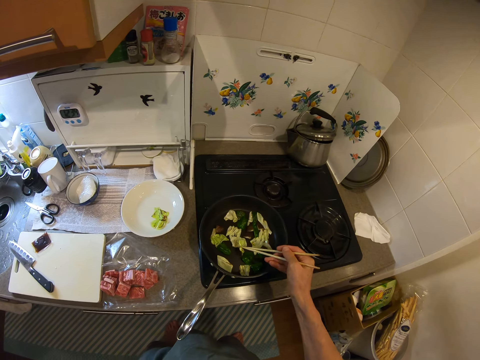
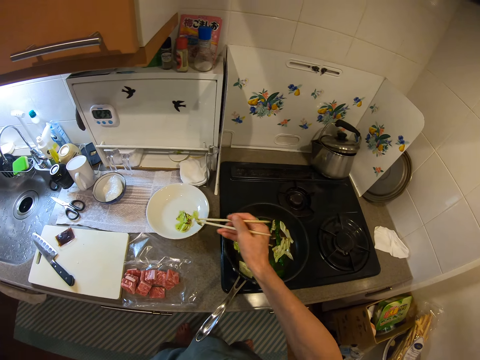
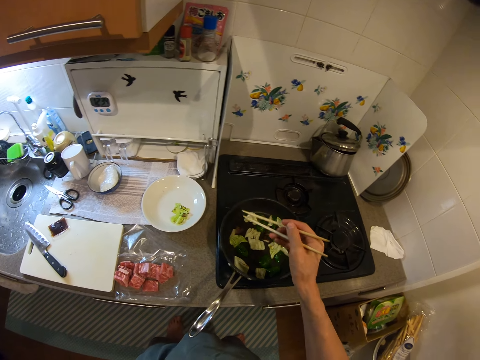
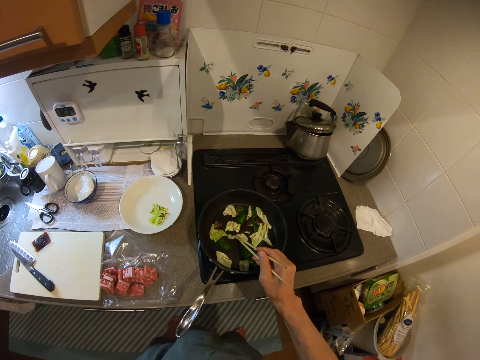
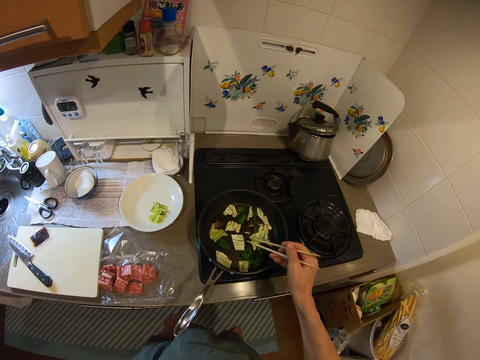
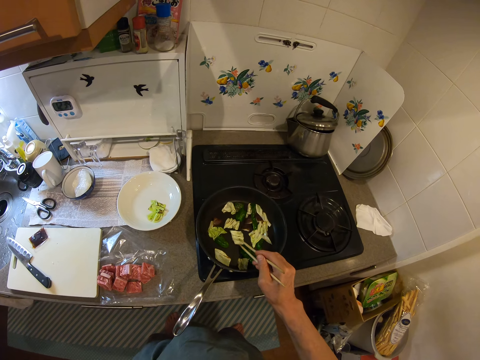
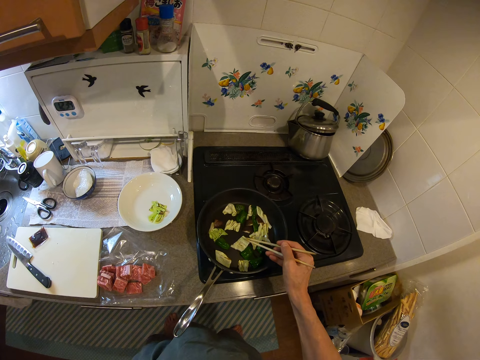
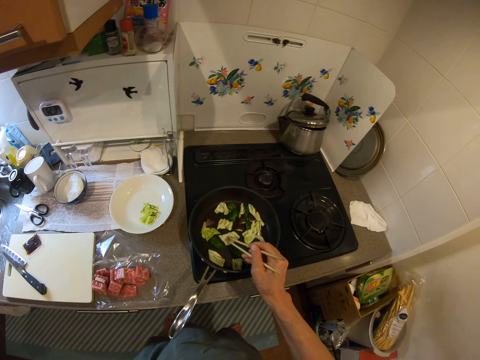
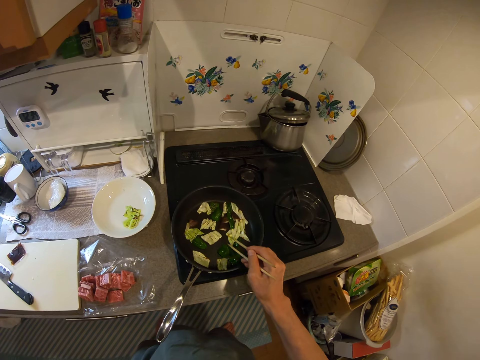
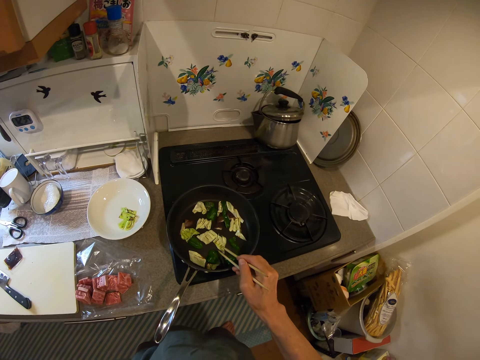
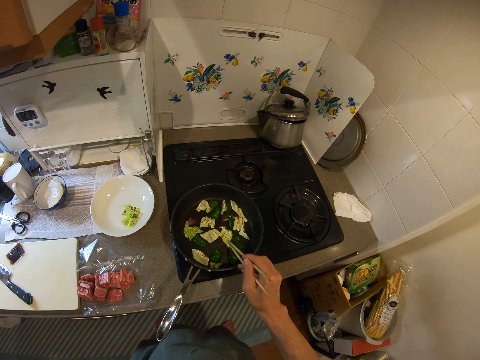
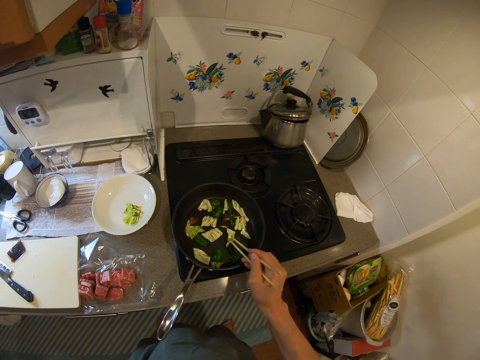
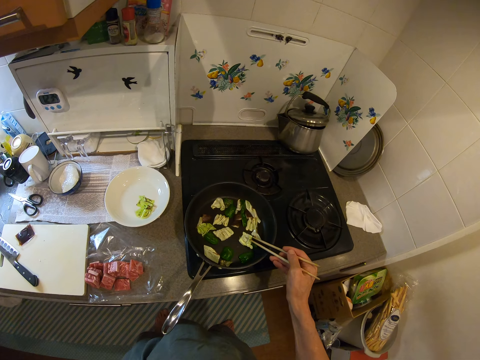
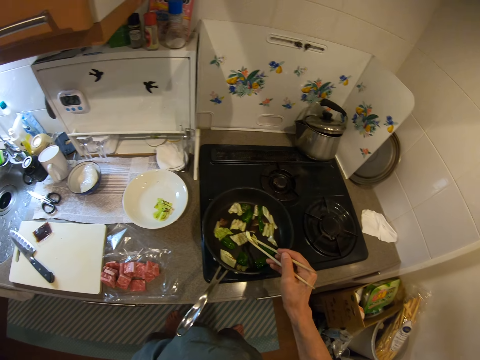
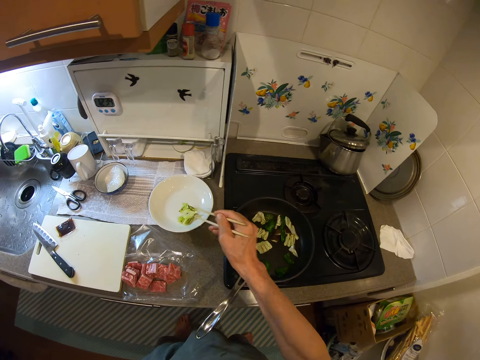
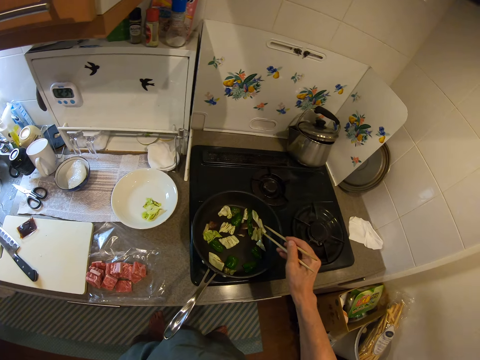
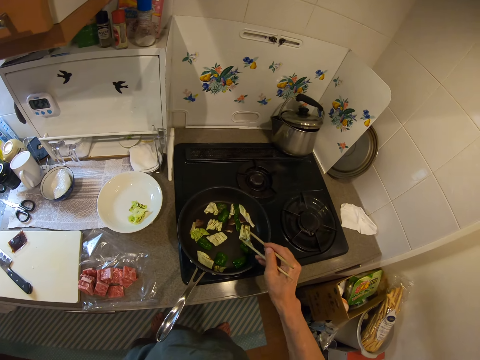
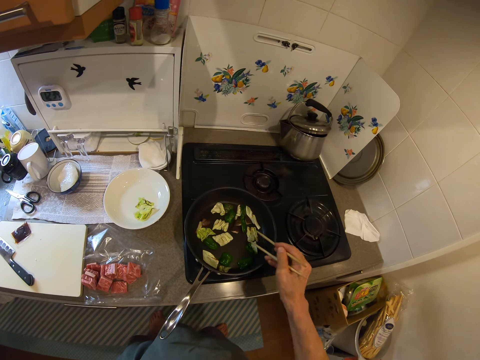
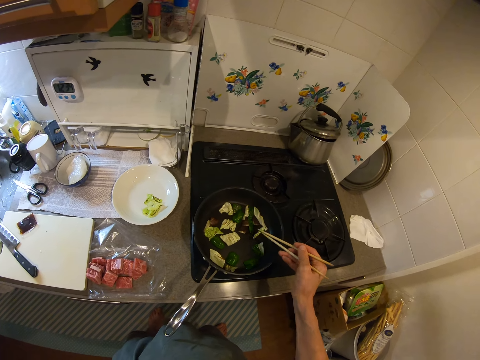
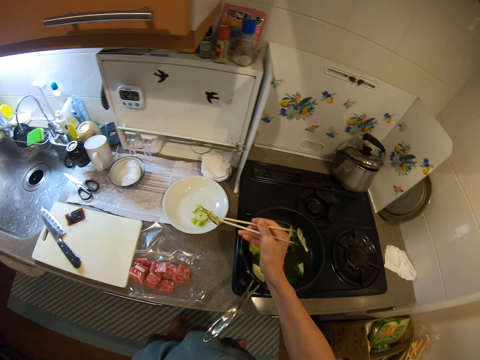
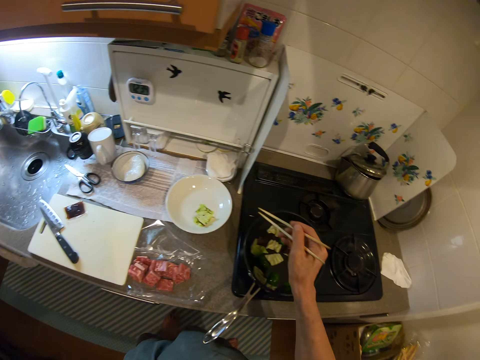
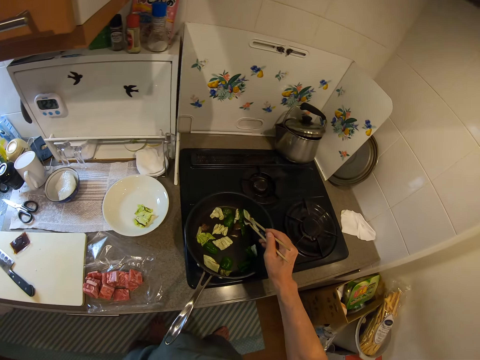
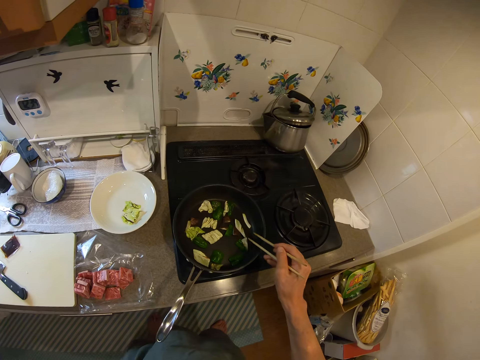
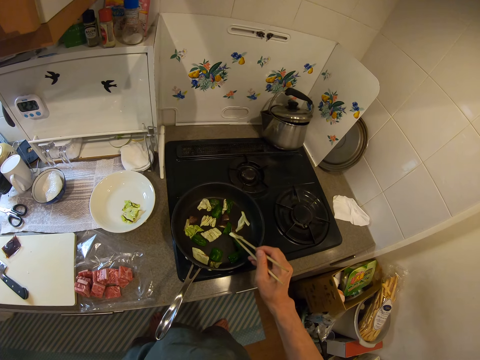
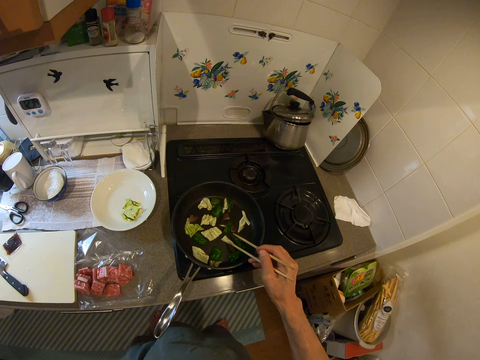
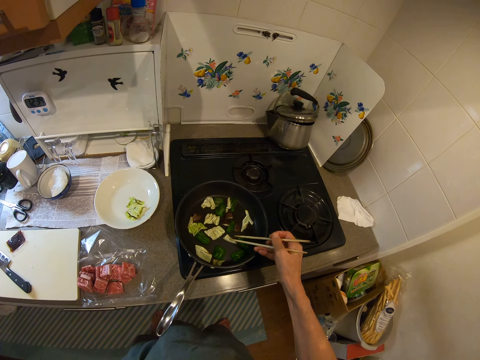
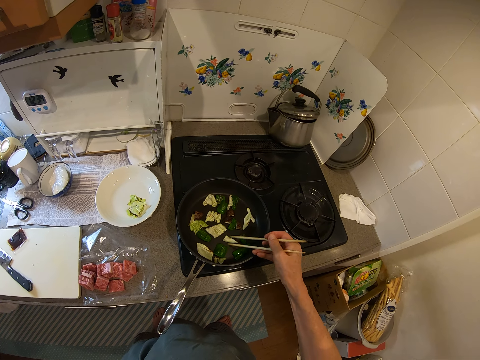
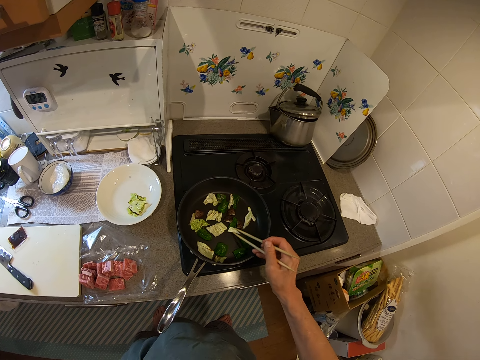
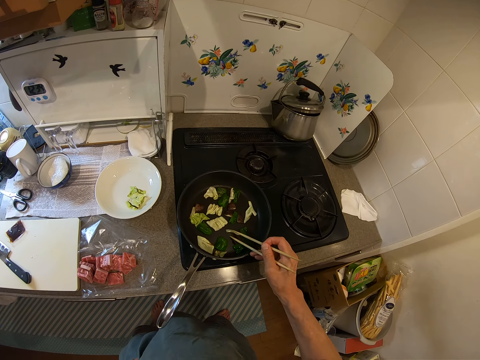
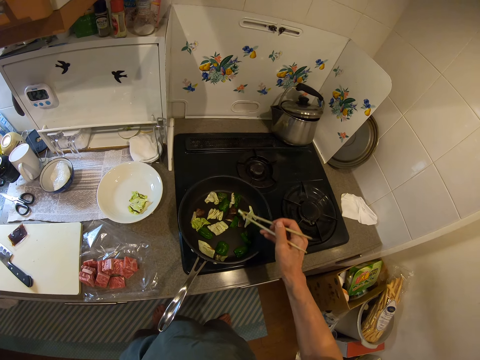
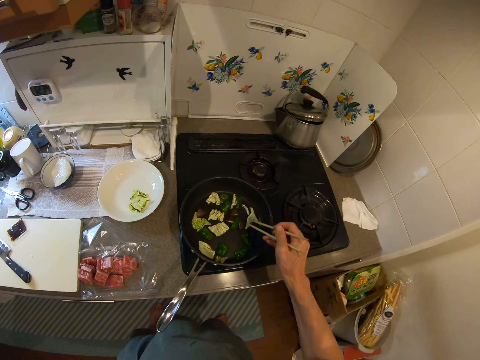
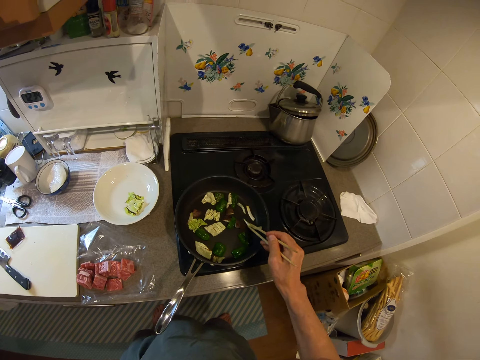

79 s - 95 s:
The camera wearer picks one veggie with the chopsticks from the fry pan. They drop the veggie in the bowl. They serve the food in a plate. They inspect the food on the pan. They stir the veggies in the fry pan with the chopsticks. They serve the food in the plate. They pick a veggie with the chopsticks from the fry pan. They drop the veggie in the bowl. They adjust the veggies in the fry pan. They inspect the food on the pan.

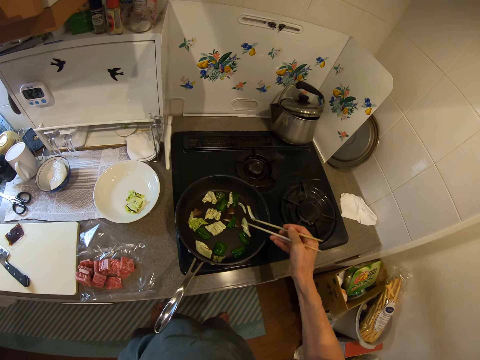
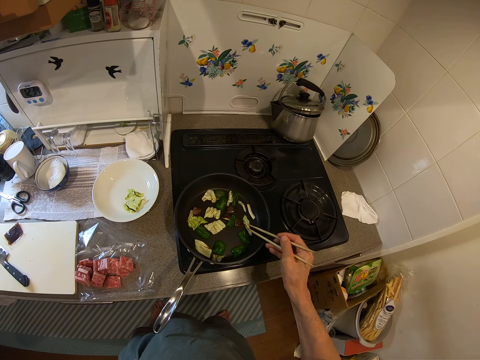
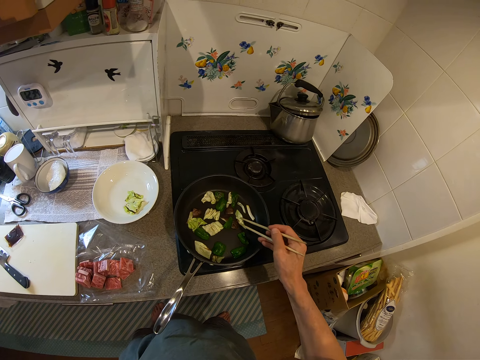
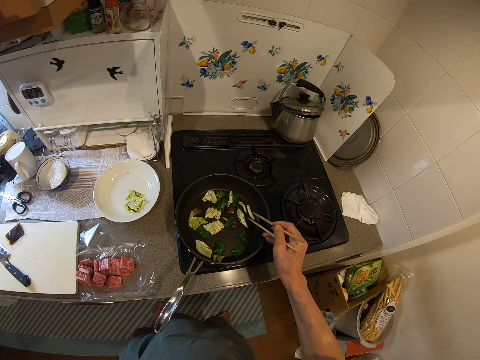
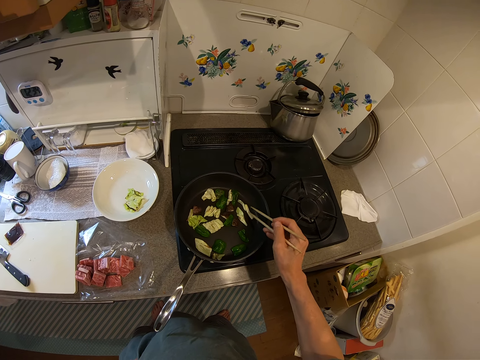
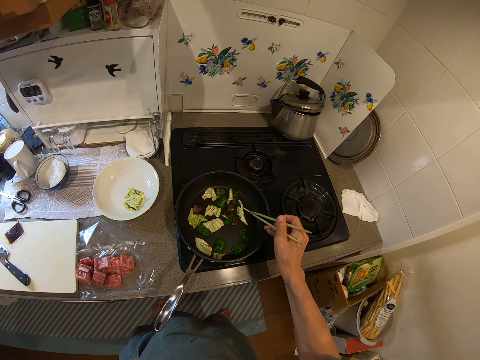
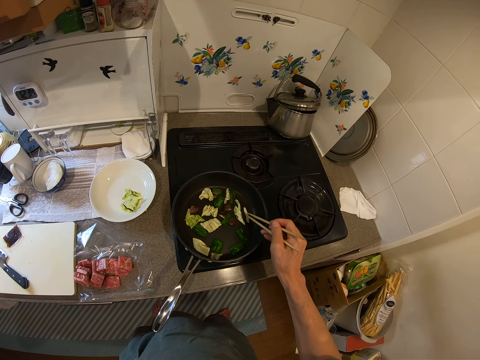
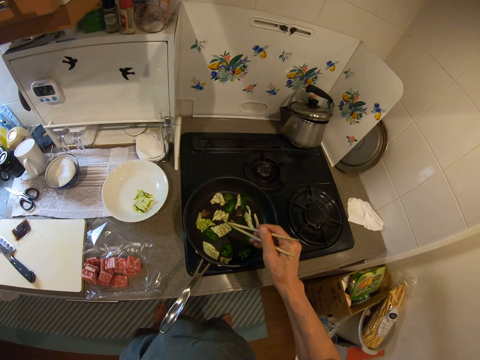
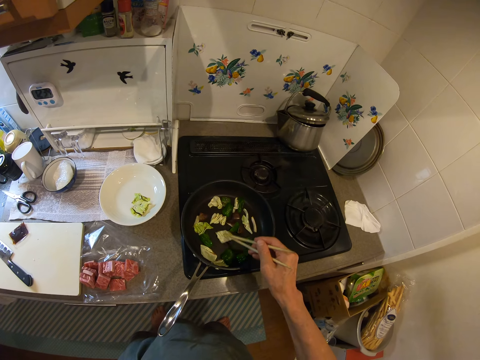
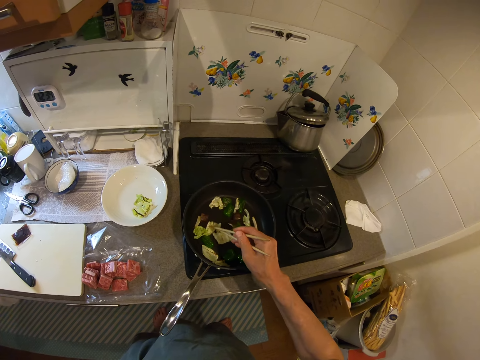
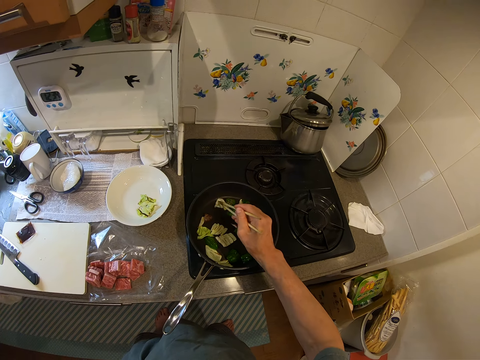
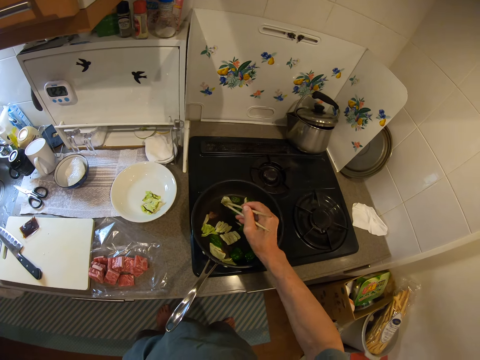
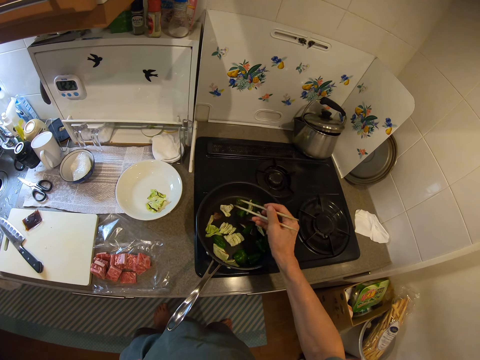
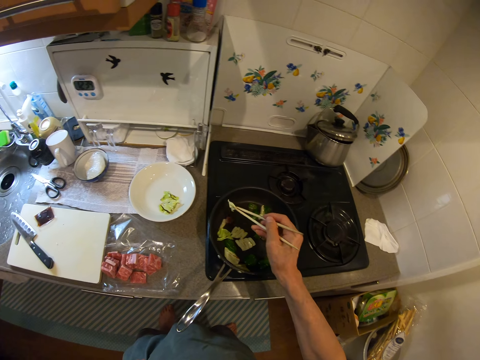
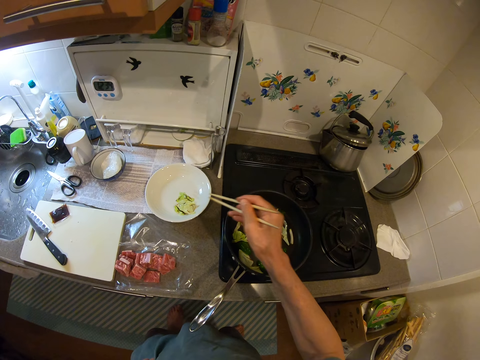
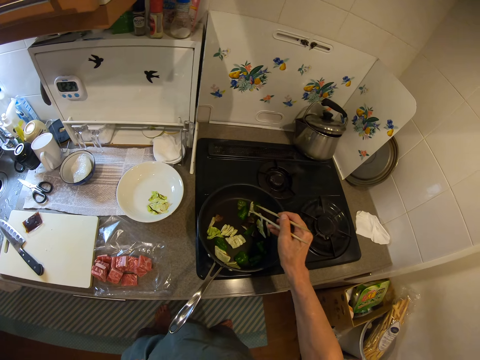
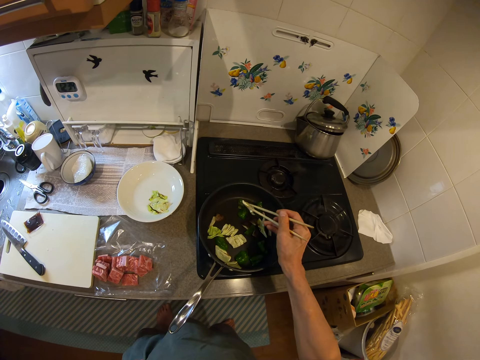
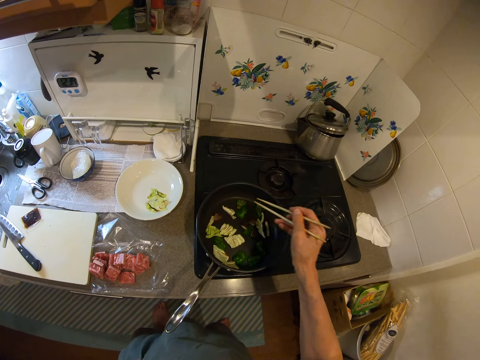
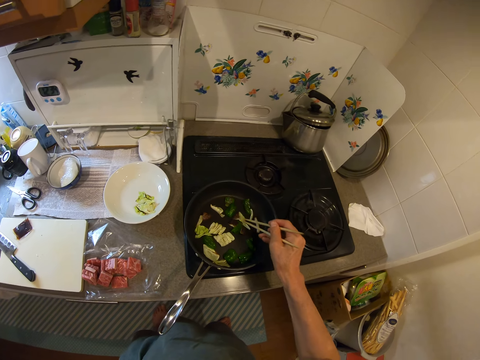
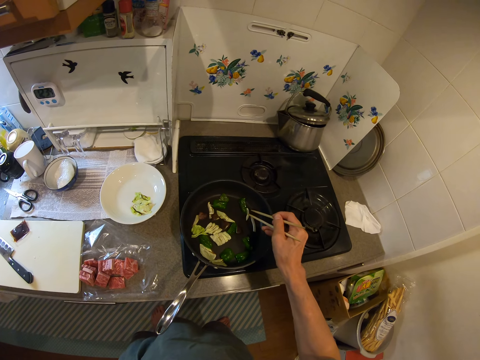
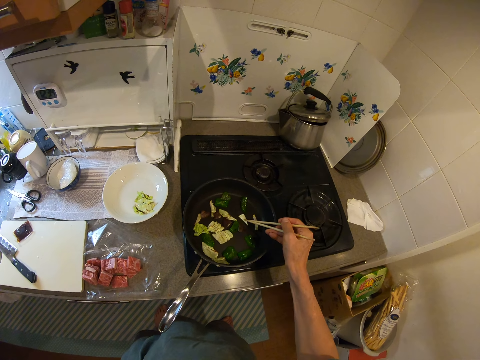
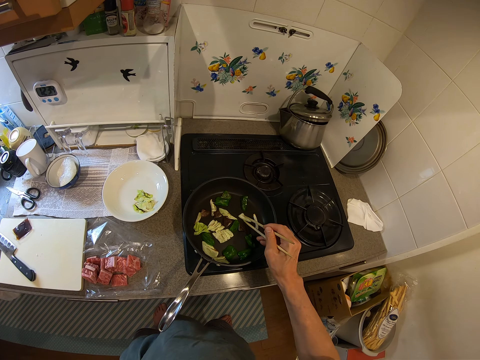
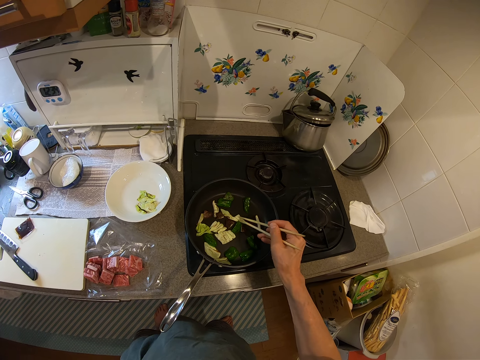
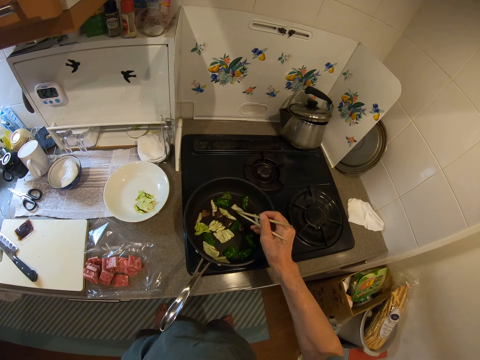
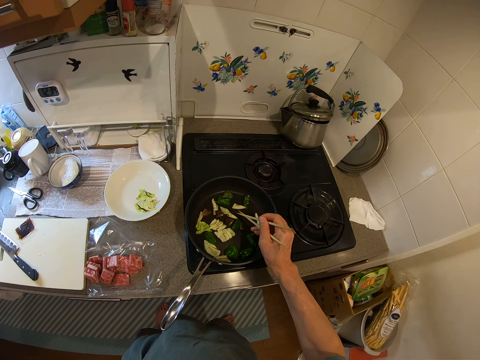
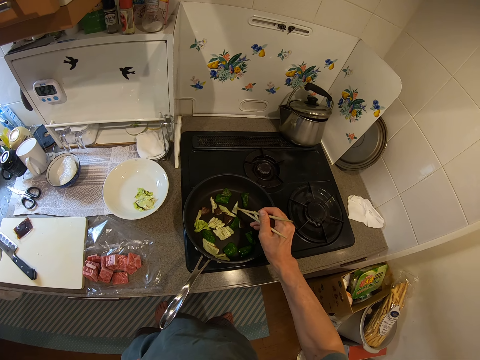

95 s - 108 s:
The camera wearer picks a veggie with the chopsticks from the fry pan. They serve the food in a plate. They drop the veggie in the bowl. They inspect the food on the pan. They adjust the veggies in the fry pan.
